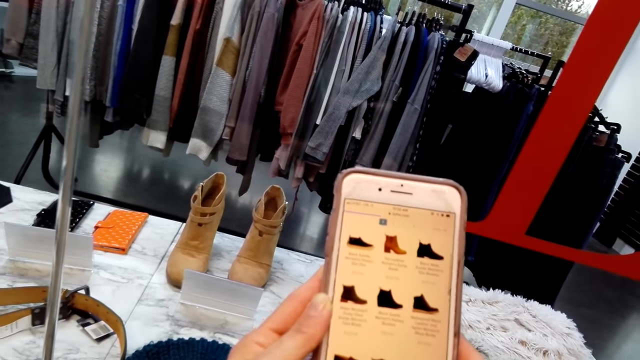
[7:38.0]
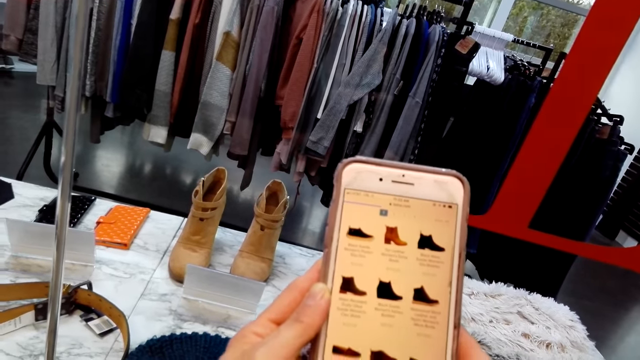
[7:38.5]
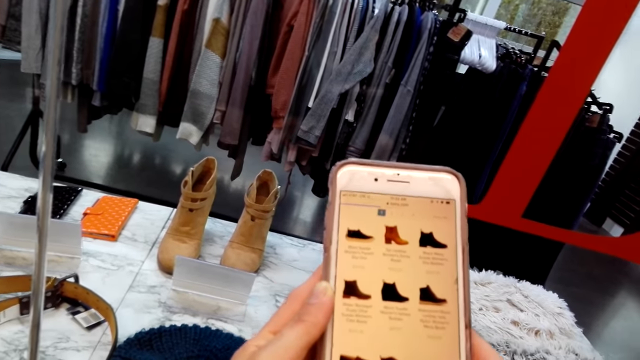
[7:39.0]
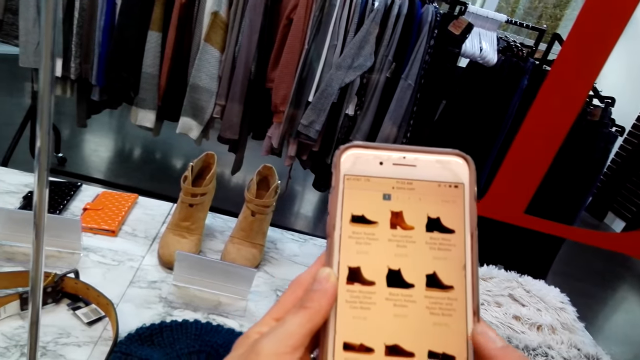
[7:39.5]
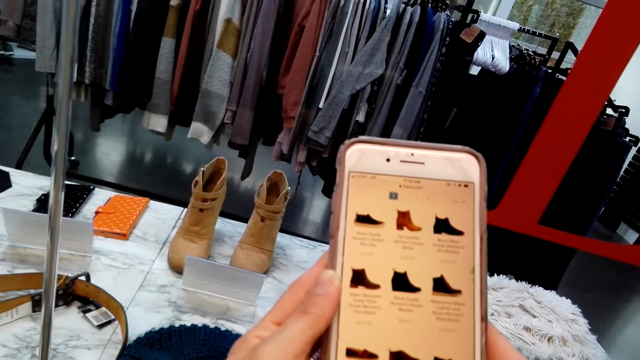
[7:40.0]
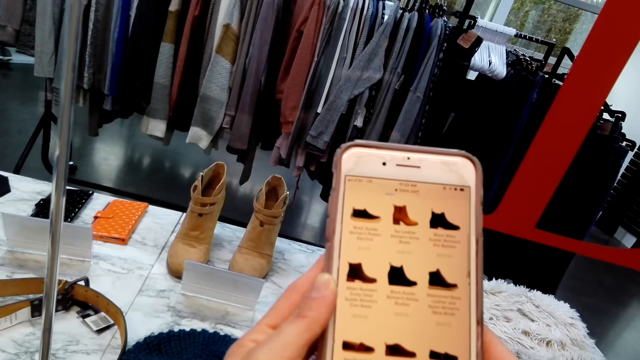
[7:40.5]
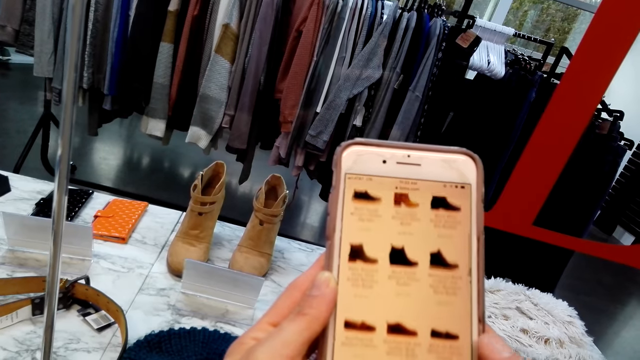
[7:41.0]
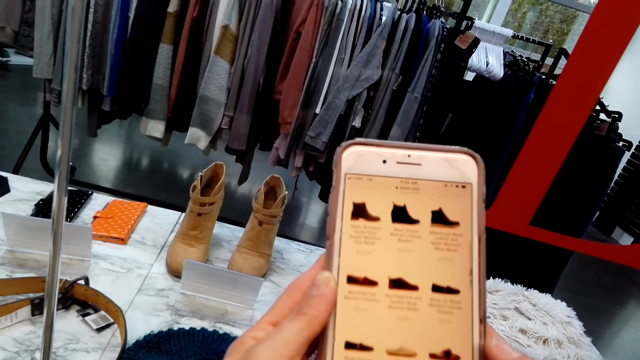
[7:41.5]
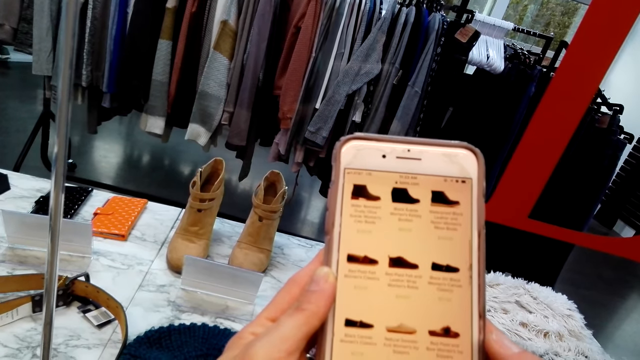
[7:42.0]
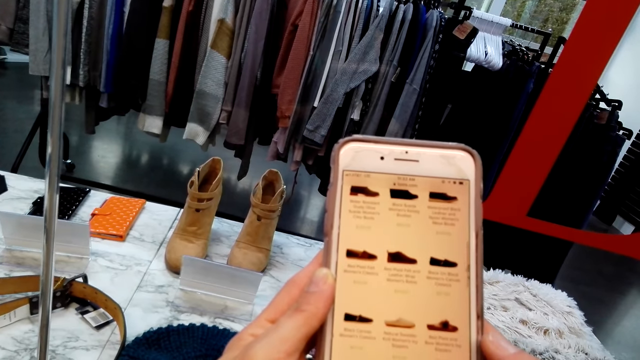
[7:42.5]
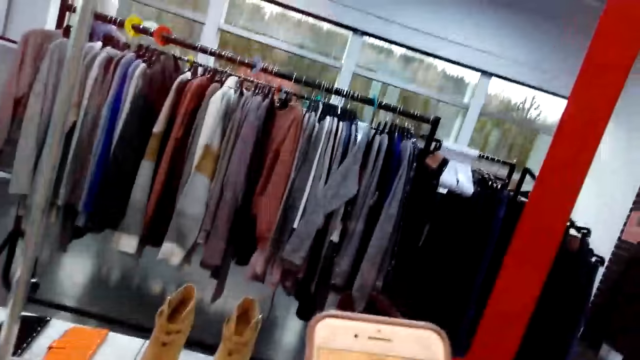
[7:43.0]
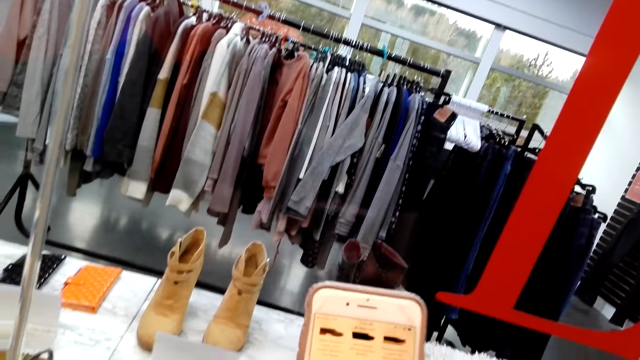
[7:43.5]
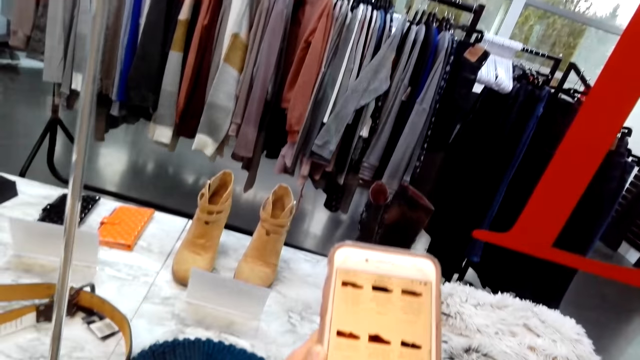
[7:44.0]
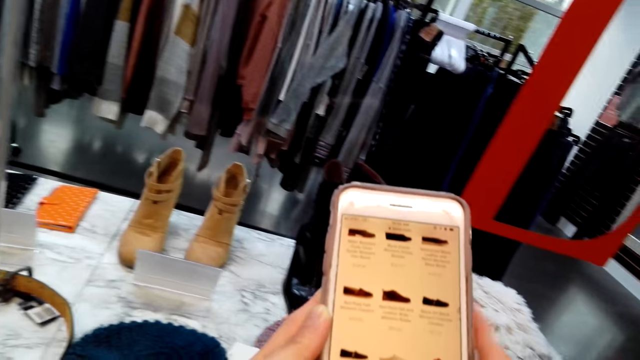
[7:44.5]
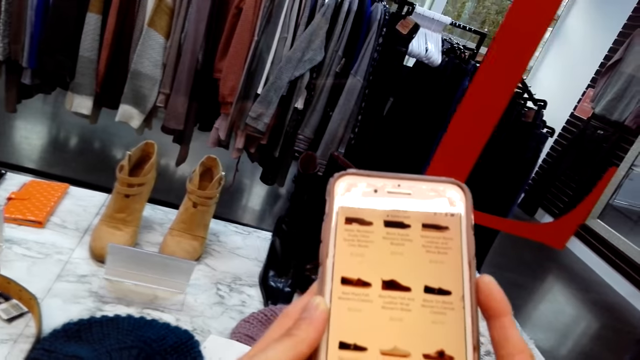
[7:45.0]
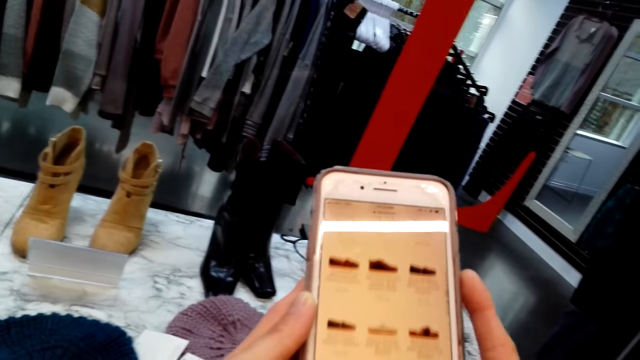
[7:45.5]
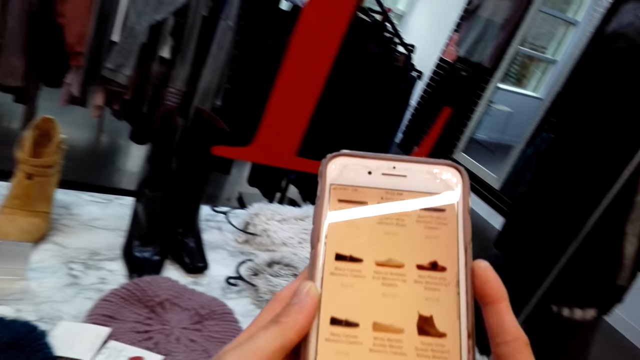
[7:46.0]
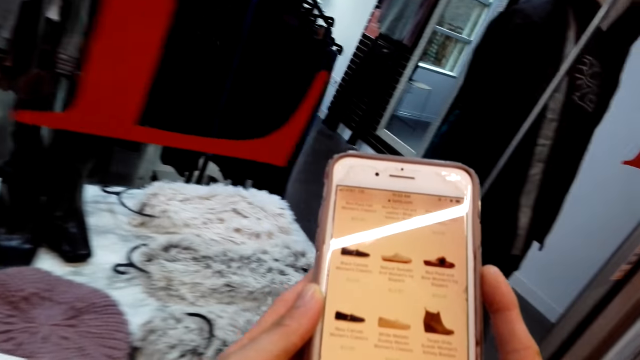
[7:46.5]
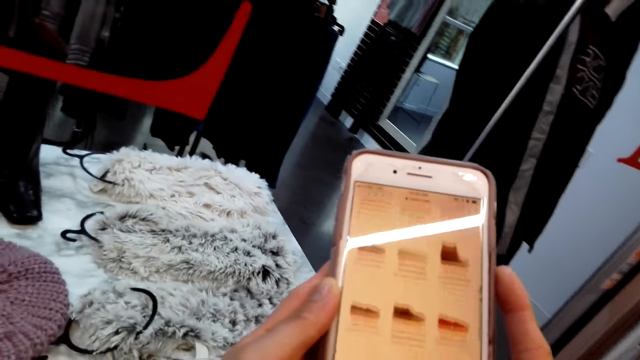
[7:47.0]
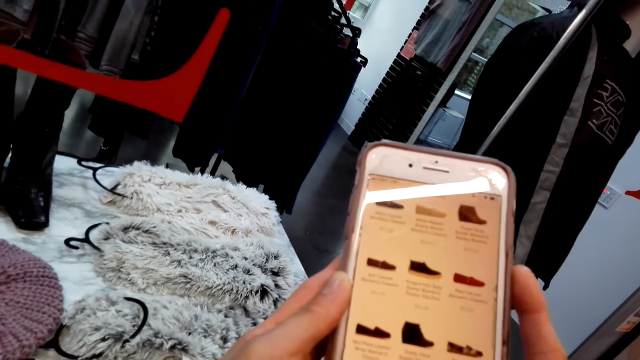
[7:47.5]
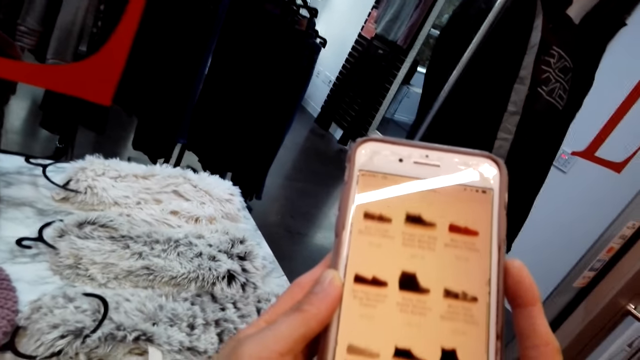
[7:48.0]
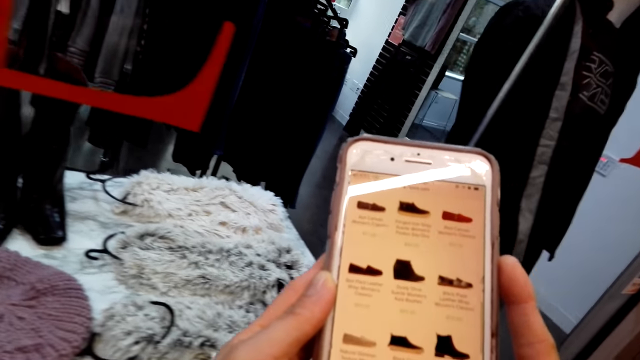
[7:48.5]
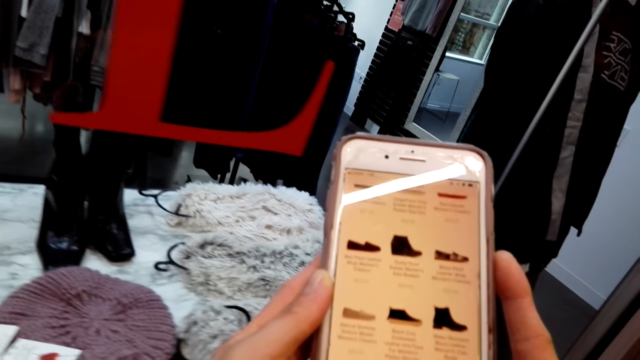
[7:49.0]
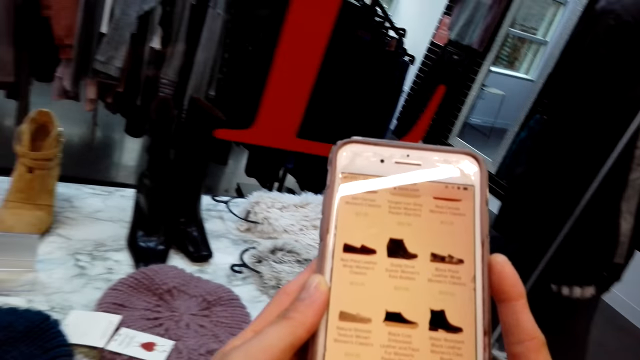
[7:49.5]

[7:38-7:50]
The camera wearer looks up. They move around.

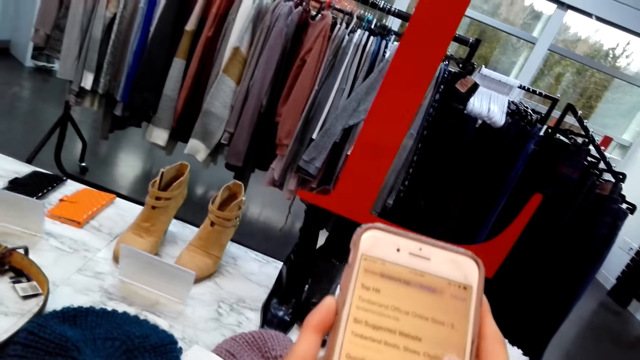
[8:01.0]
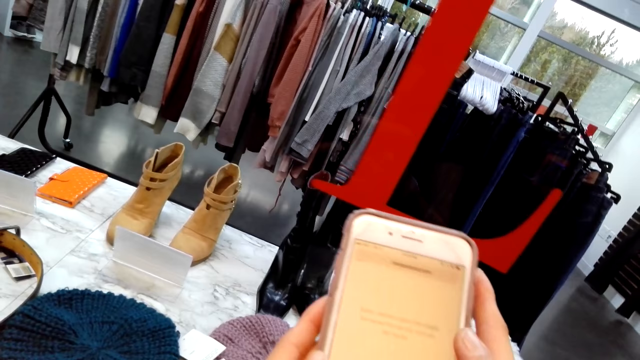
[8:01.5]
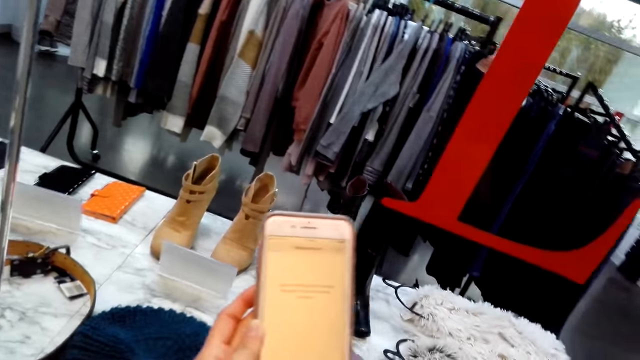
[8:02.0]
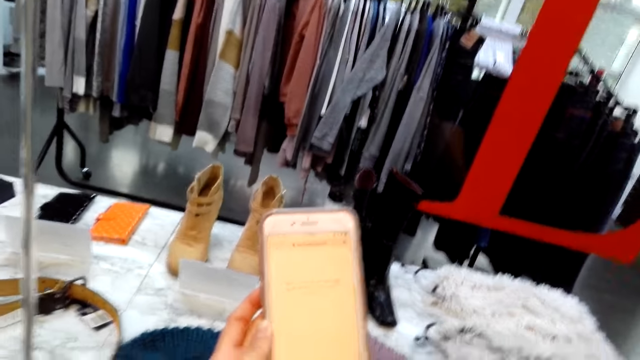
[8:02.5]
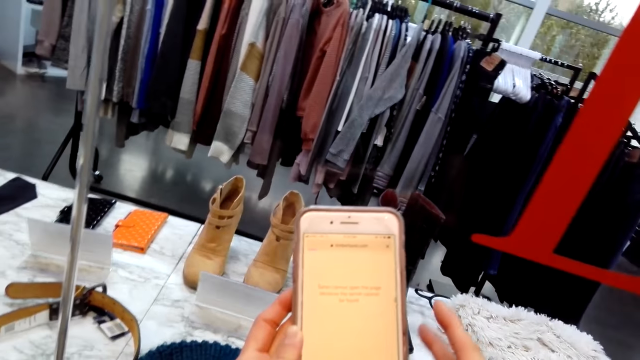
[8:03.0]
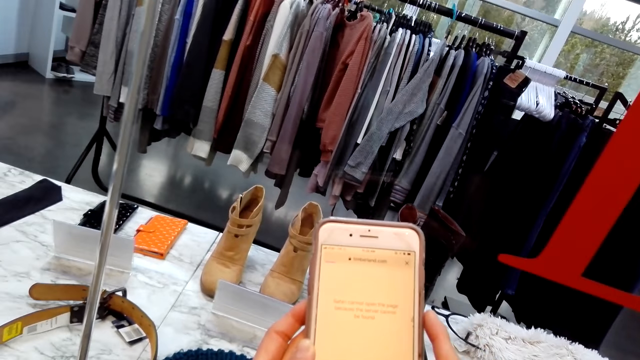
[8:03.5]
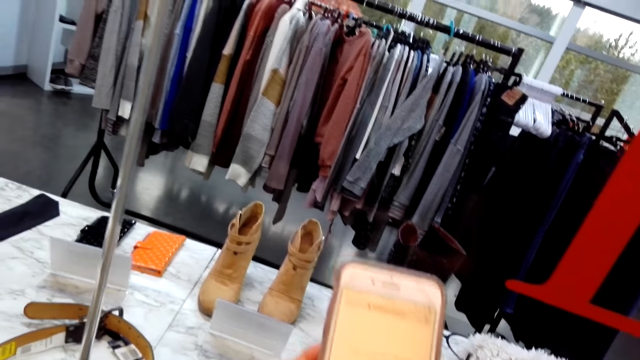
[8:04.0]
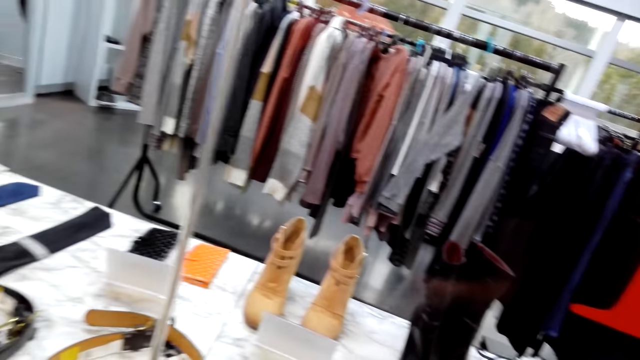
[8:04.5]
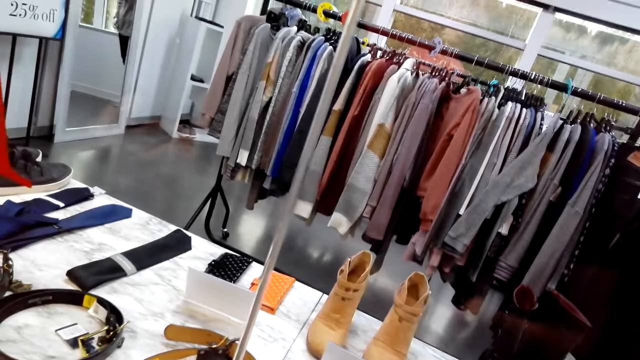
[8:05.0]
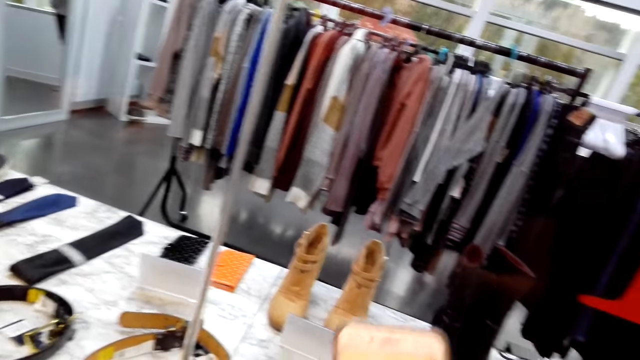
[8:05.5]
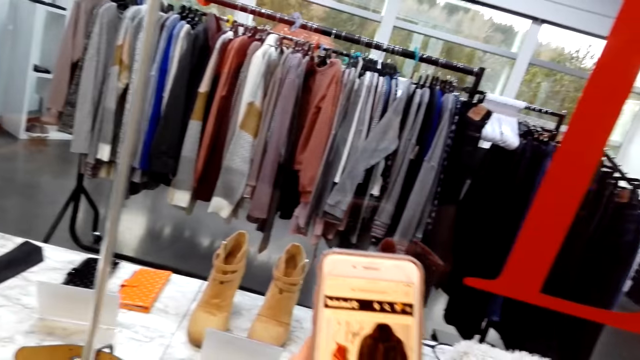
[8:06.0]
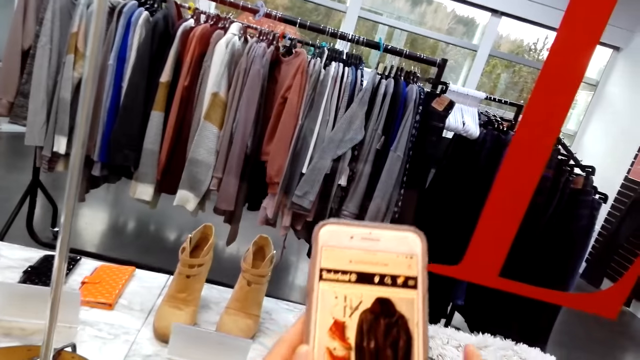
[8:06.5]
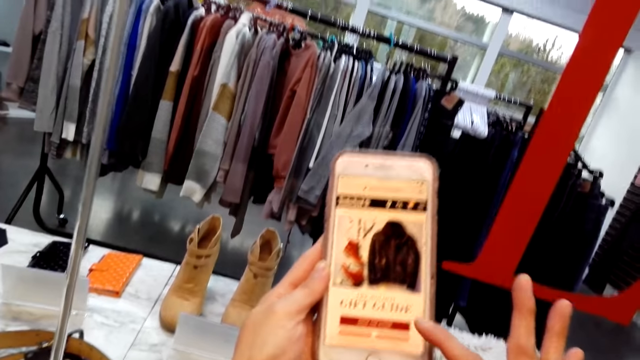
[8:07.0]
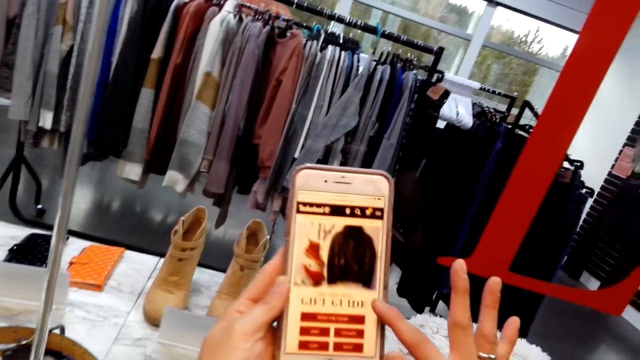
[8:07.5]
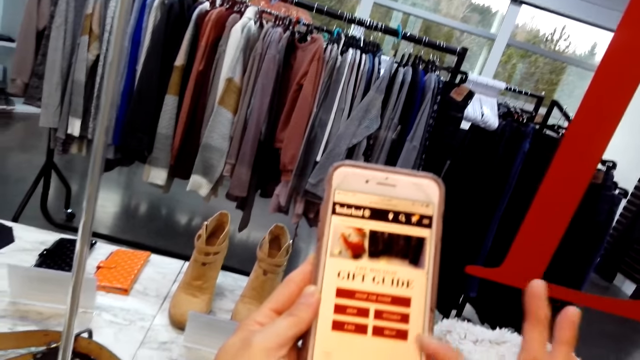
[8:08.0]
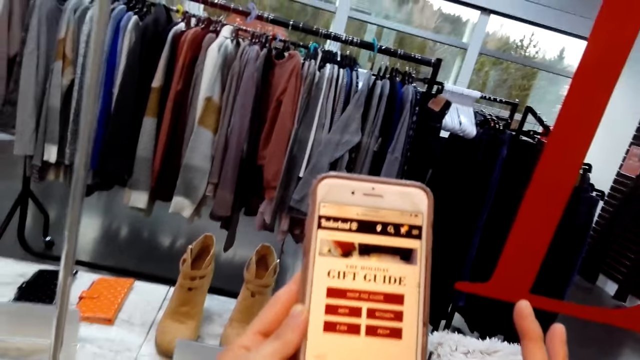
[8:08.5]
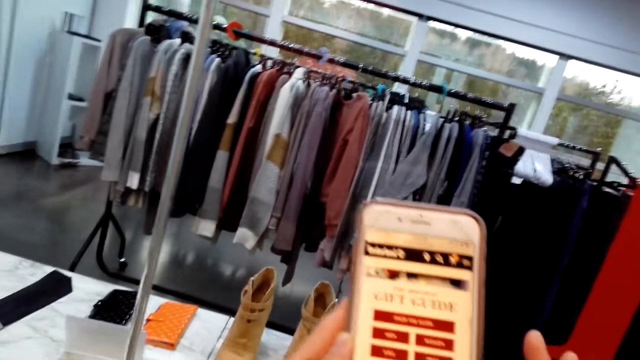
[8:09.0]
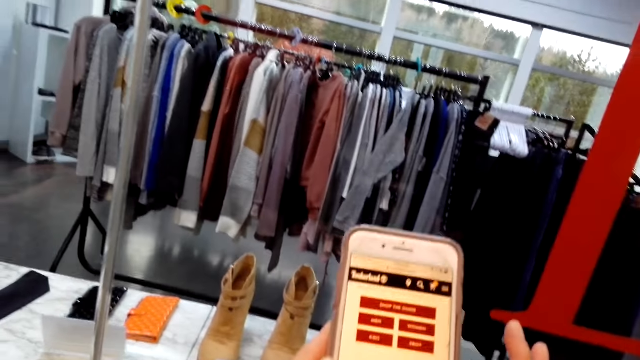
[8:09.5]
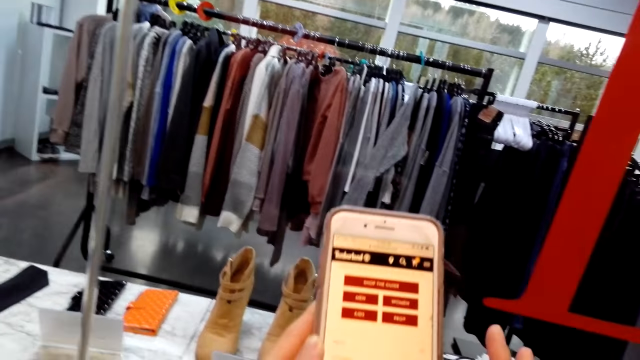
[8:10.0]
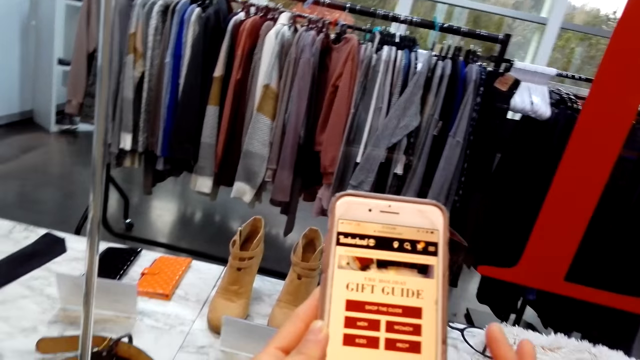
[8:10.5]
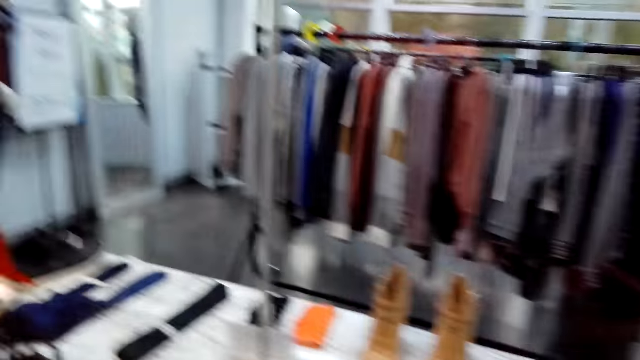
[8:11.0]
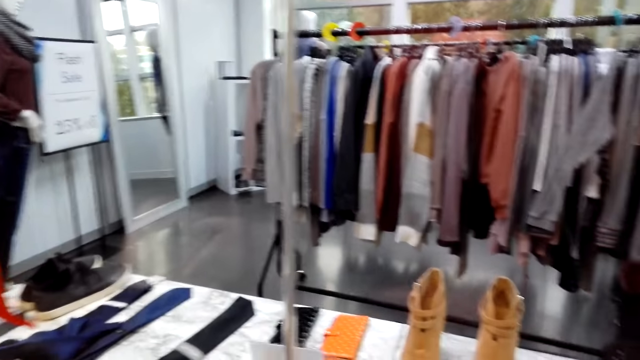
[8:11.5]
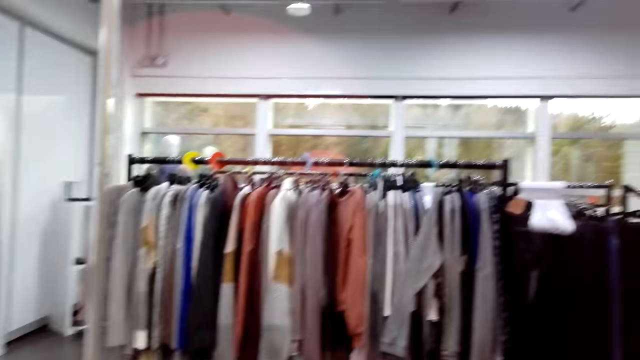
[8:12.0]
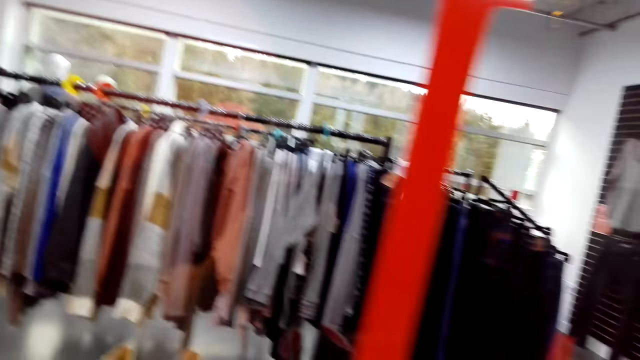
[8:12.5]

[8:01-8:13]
The camera wearer moves their arm. A woman speaks. The camera wearer speaks. They look around.
